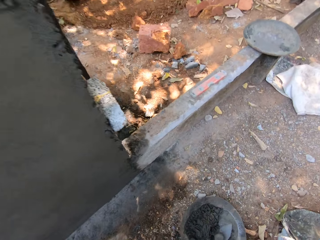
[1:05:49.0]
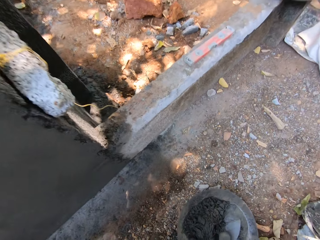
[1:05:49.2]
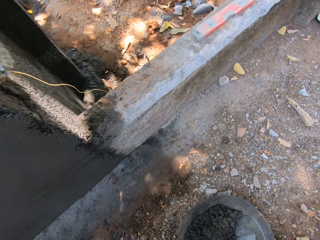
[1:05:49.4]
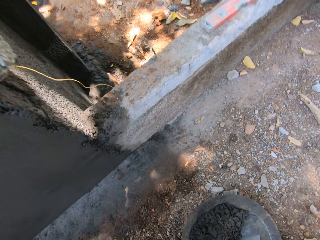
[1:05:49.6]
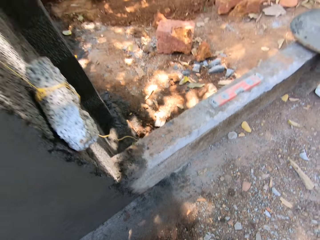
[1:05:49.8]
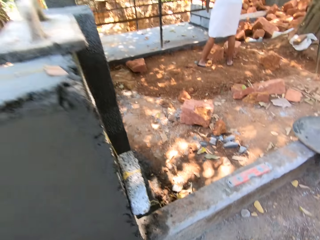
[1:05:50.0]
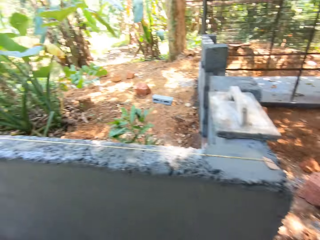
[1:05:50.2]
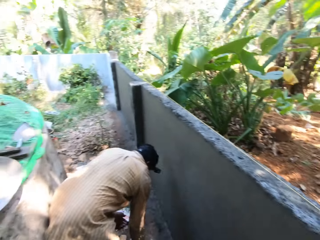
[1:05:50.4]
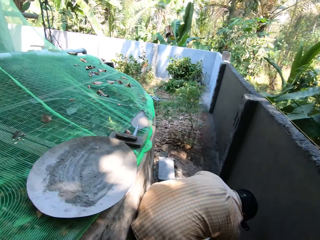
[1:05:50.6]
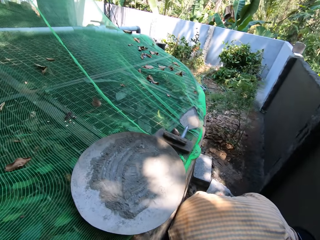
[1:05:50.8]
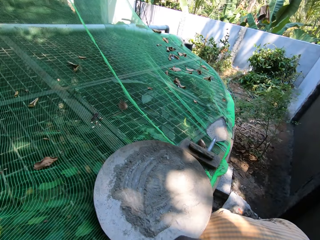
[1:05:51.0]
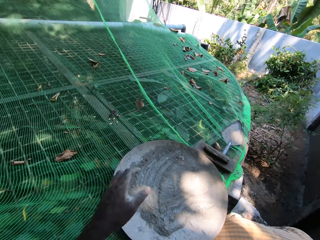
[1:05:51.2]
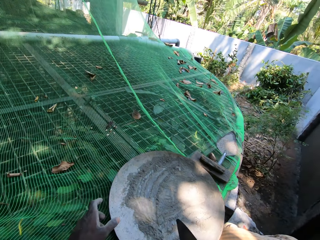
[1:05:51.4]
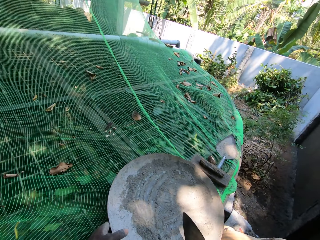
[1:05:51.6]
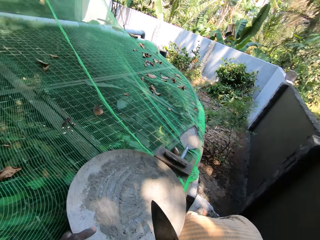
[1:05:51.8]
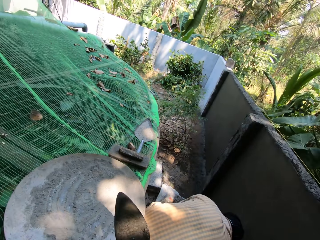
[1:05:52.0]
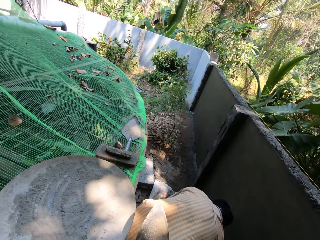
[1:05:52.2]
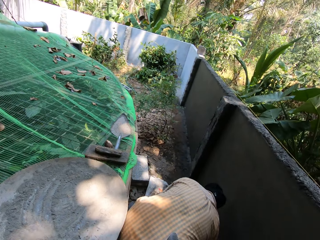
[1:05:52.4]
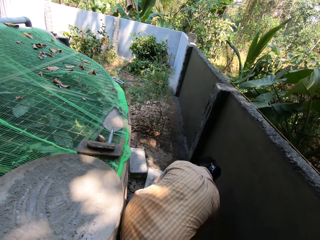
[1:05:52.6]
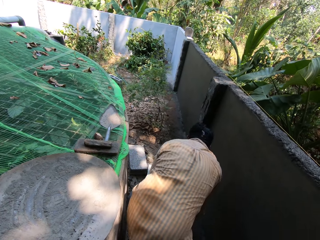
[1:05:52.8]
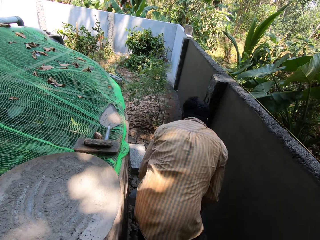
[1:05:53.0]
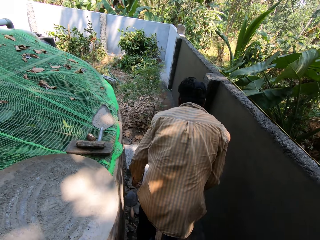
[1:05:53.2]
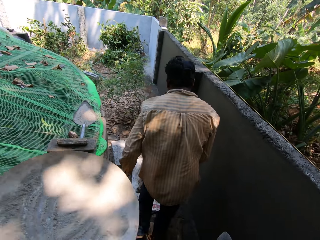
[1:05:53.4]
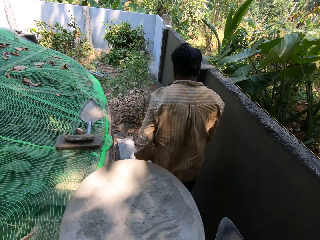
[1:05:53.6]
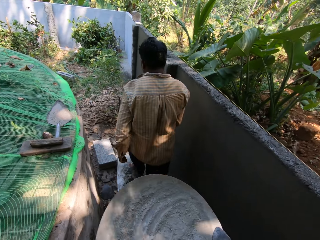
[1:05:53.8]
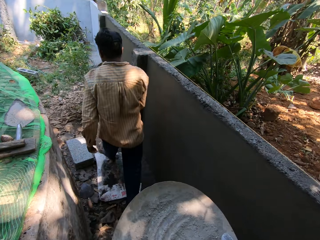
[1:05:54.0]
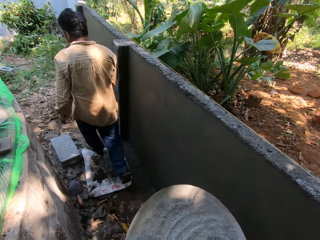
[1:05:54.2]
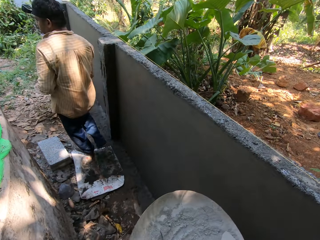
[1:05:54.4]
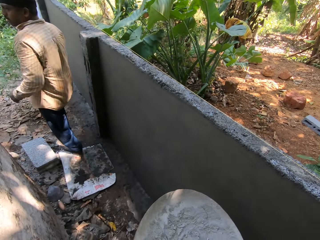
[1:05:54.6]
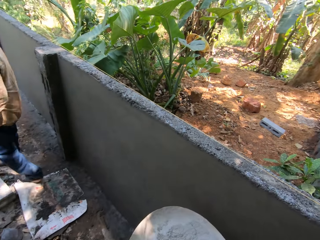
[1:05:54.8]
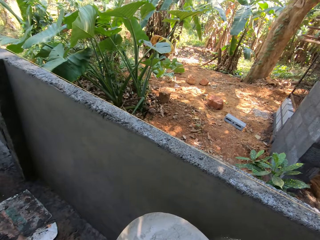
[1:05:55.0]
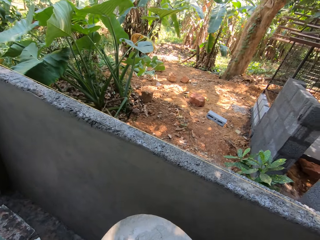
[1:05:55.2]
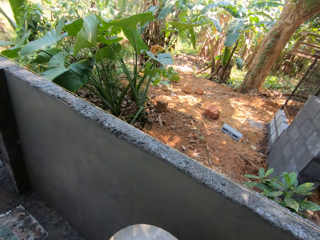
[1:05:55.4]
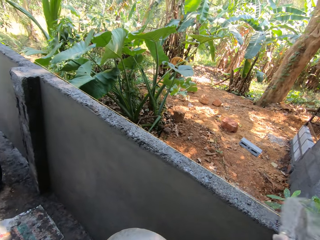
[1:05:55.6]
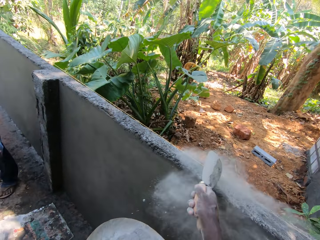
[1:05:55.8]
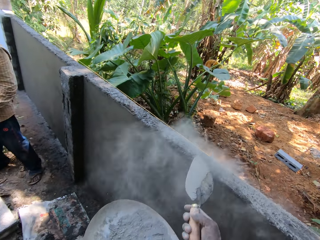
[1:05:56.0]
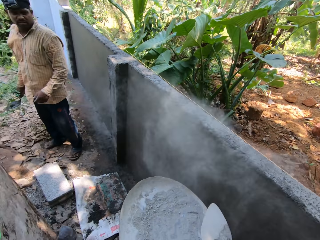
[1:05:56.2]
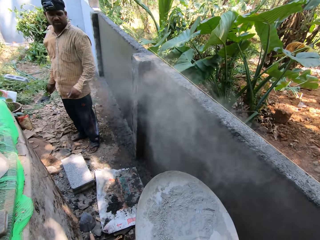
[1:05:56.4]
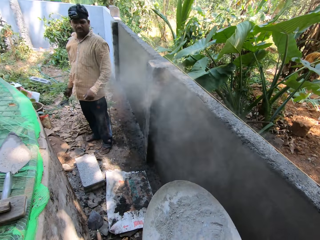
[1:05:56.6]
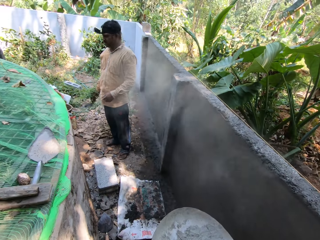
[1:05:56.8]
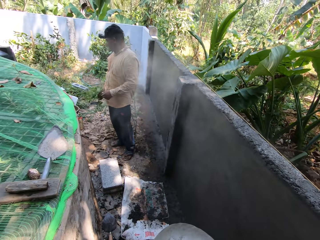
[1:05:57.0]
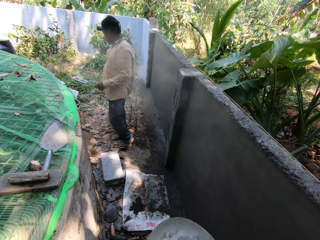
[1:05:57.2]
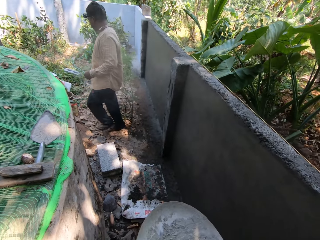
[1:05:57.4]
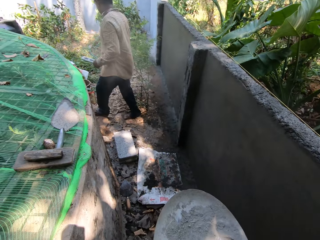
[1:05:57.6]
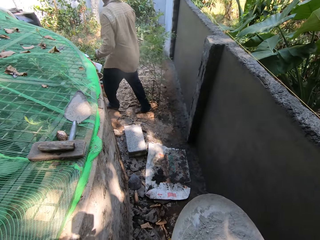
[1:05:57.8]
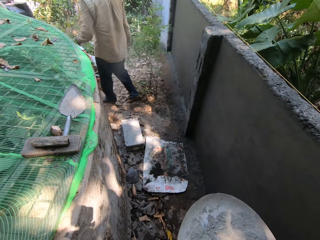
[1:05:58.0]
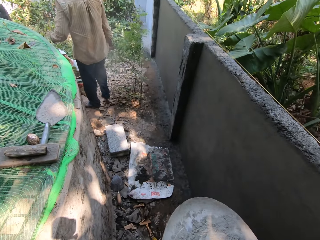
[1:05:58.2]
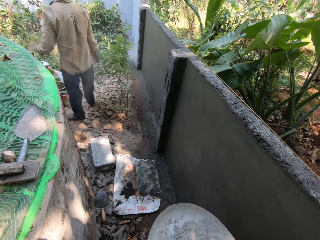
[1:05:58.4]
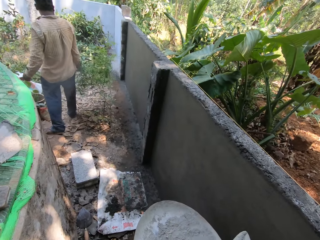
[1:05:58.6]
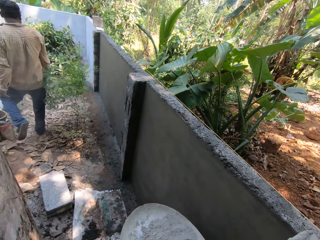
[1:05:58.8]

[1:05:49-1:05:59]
The camera wearer scoops cement from a basin bowl or pan. He picks up the trowel from the pan on the floor with his right hand. He hits the pan on the pan with the trowel in his right hand. He puts cement in the basin bowl. He carries the pan from the pond with his left hand. He scrapes cement from the pan with the trowel in his right hand. He scoops cement from the basin bowl. He pours the cement on the fence with the trowel in his right hand. He scrapes cement from the pan with the trowel in his right hand. He scoops cement from the basin bowl.

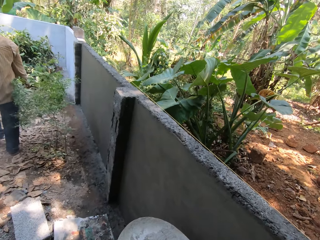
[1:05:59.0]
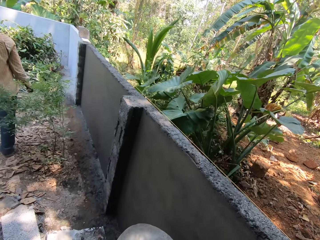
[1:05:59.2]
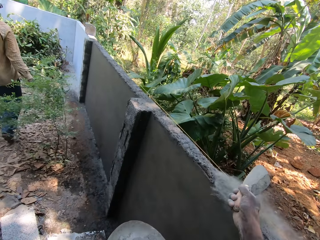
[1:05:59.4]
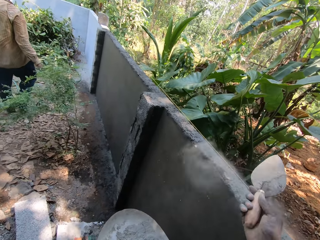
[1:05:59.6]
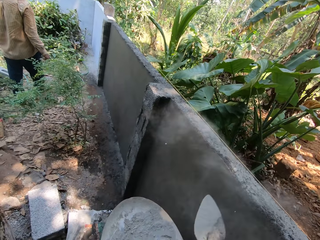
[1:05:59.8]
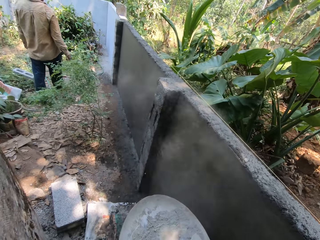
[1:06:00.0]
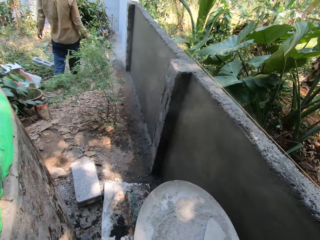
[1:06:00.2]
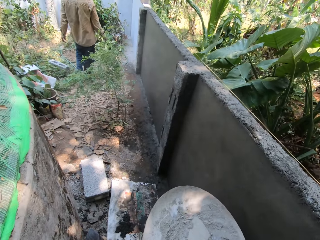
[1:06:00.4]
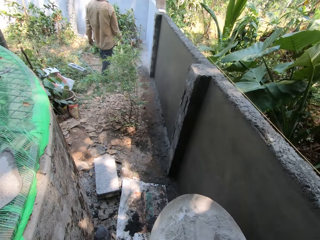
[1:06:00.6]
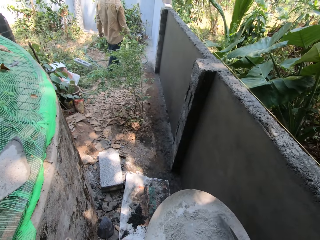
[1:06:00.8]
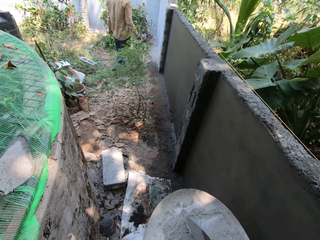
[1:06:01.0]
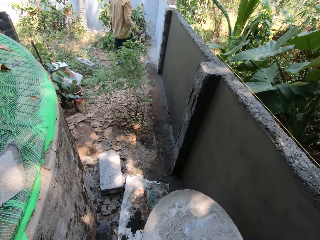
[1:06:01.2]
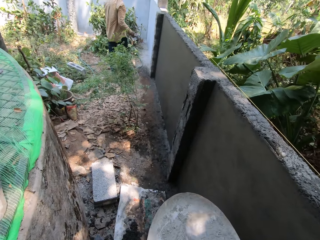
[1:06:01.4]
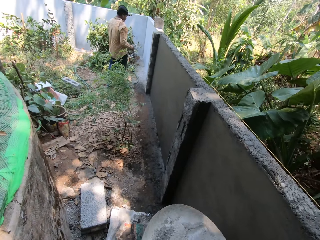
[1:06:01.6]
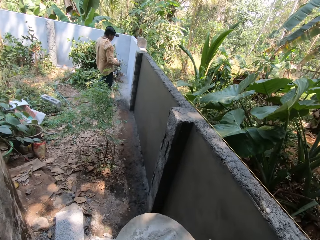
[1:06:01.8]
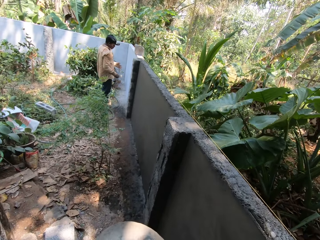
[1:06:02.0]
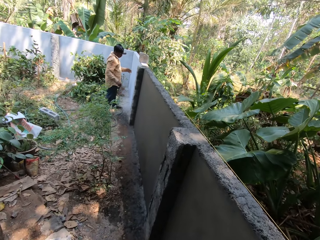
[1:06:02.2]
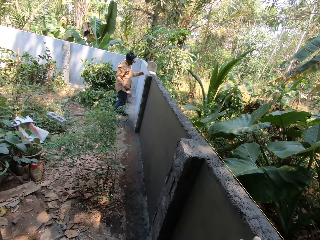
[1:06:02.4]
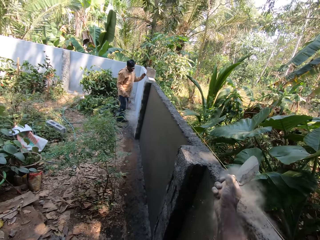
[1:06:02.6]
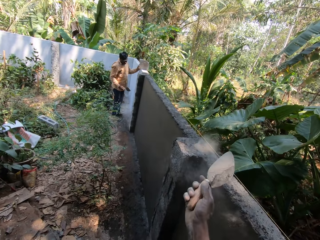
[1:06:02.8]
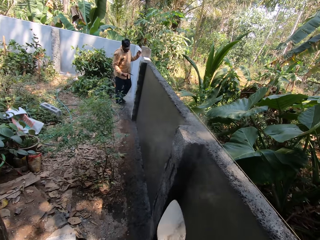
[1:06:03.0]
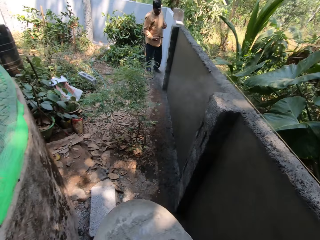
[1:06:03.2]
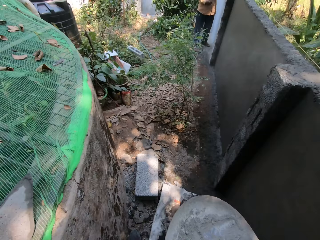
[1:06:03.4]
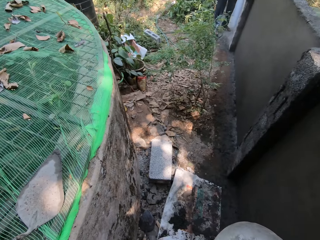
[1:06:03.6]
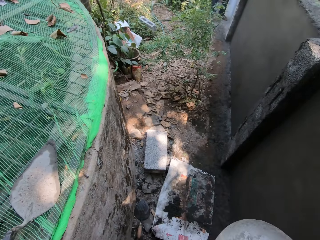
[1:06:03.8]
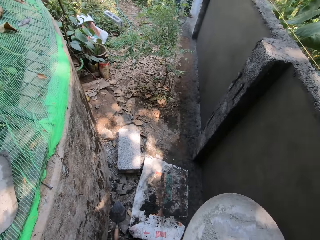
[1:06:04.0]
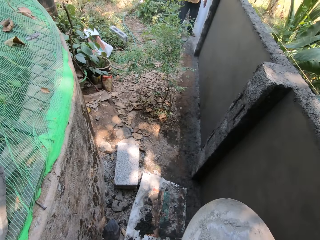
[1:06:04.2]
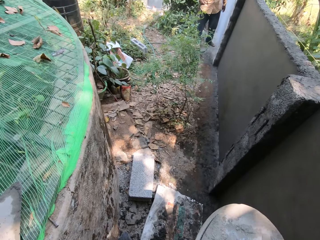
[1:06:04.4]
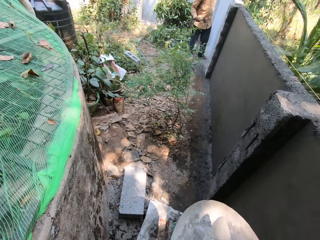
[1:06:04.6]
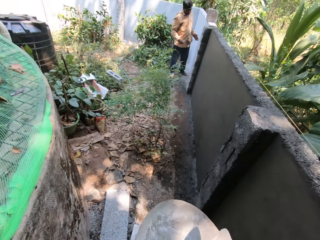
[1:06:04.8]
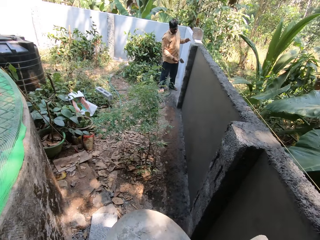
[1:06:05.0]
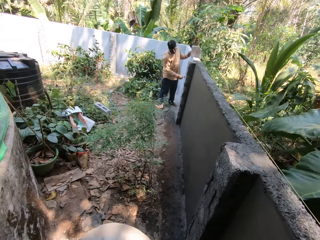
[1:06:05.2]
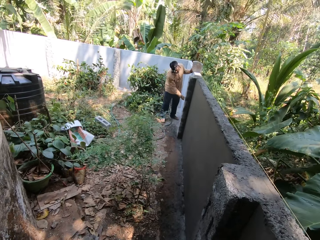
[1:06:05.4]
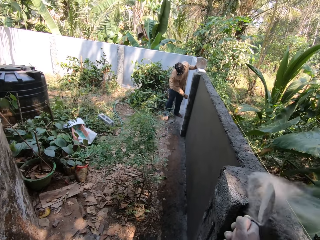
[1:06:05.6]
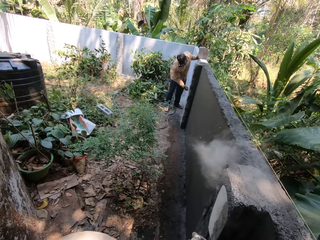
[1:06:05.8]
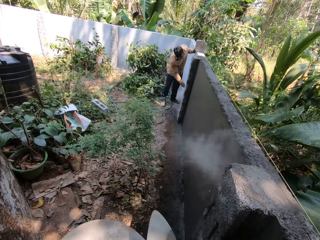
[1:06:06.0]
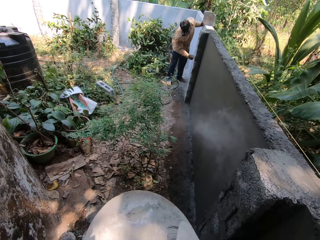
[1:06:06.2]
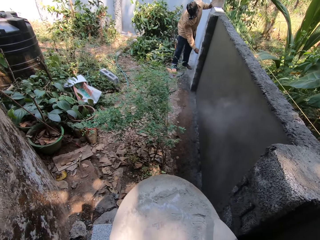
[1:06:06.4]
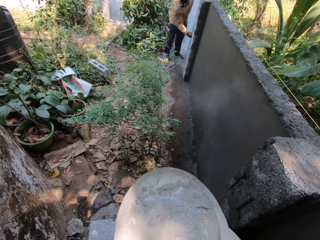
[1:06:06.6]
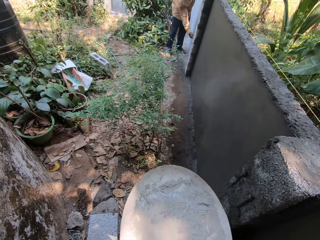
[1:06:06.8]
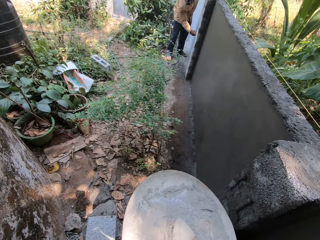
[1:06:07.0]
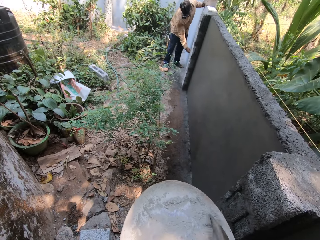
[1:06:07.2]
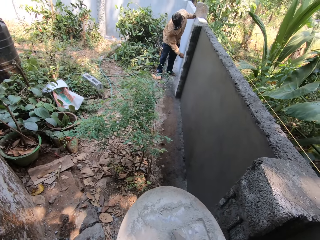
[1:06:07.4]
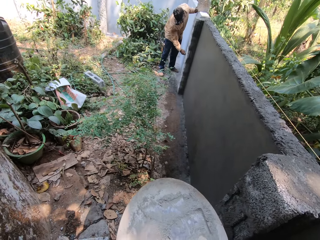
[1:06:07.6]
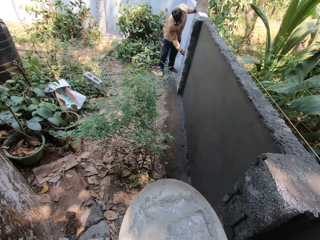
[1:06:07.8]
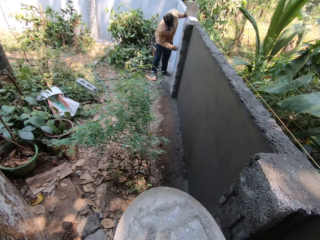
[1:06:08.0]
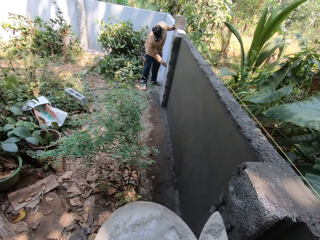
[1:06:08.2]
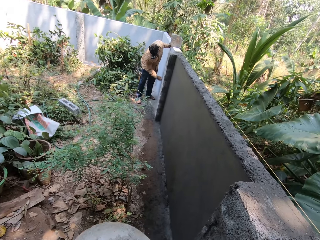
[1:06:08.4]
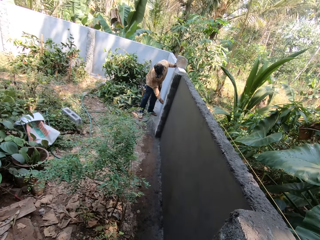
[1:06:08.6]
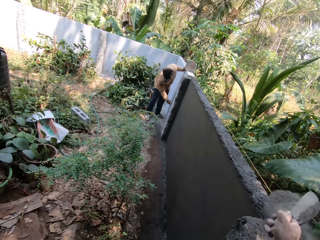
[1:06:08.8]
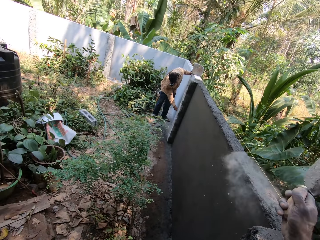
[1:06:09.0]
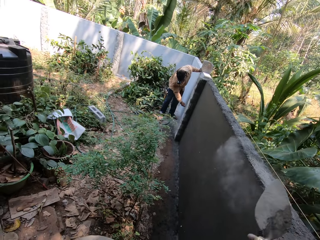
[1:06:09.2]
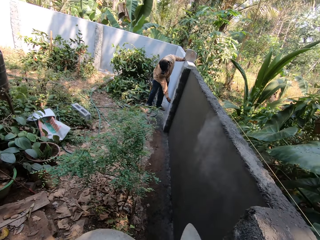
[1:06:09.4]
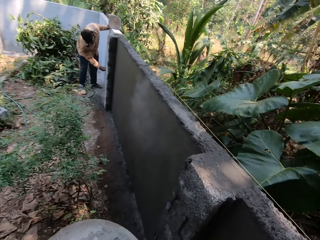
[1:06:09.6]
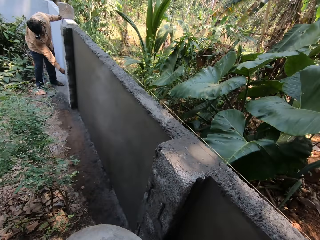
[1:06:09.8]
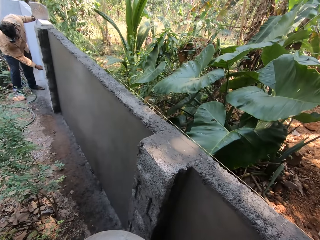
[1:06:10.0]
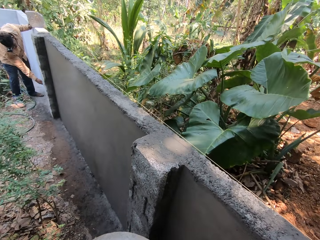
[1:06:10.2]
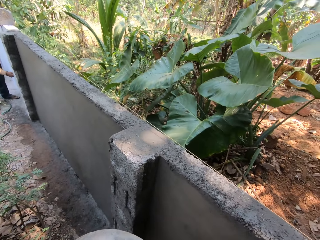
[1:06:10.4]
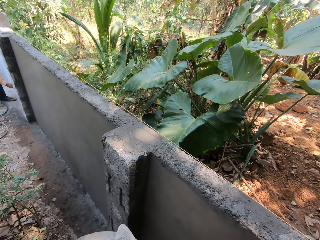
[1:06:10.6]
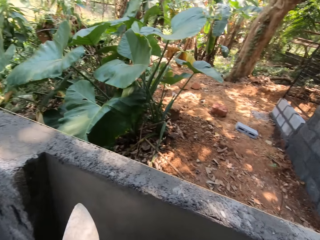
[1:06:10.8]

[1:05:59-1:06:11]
The camera wearer pours the cement on the fence or block with the trowel in his right hand. He scrapes the cement from the pan with the trowel in his right hand. He pours the cement on the fence with the trowel in his right hand. He scrapes the cement from the pan with the trowel in his right hand. He pours the cement on the fence with the trowel in his right hand. He scrapes the cement from the pan with the trowel in his right hand. He pours the cement on the fence with the trowel in his right hand. He scrapes the cement from the pan with the trowel in his right hand.
